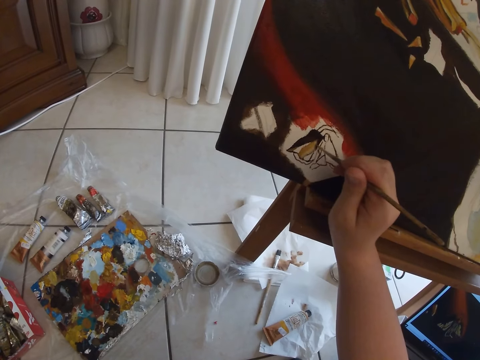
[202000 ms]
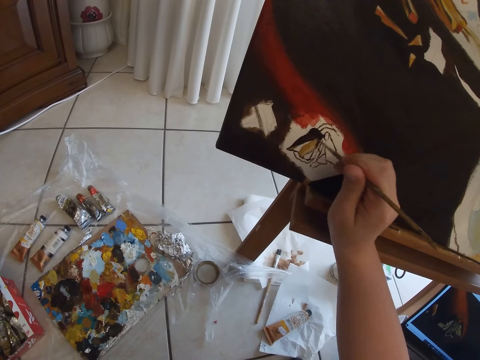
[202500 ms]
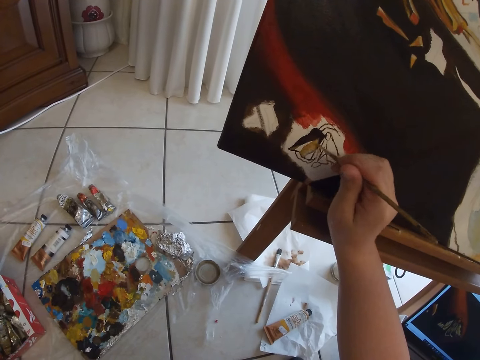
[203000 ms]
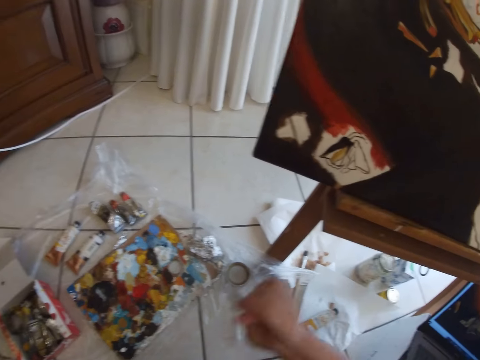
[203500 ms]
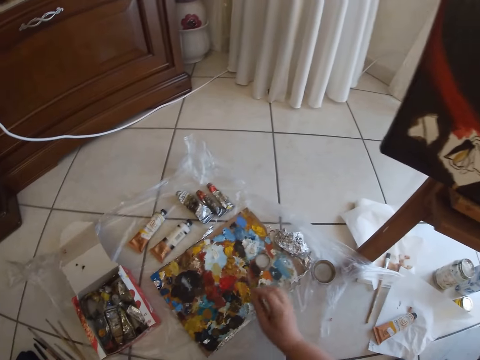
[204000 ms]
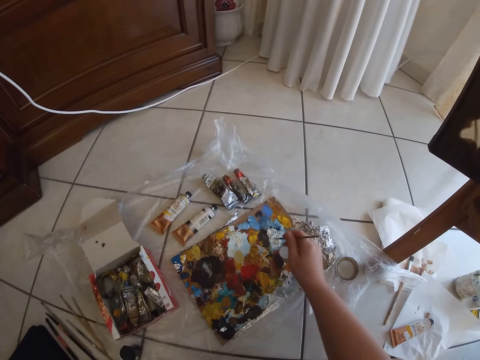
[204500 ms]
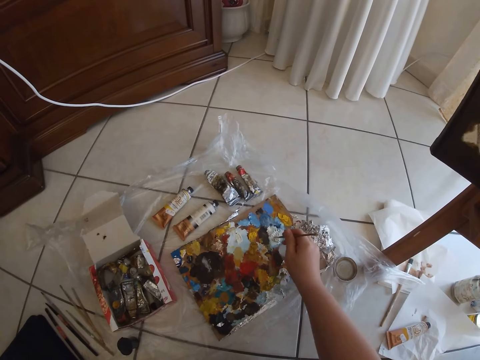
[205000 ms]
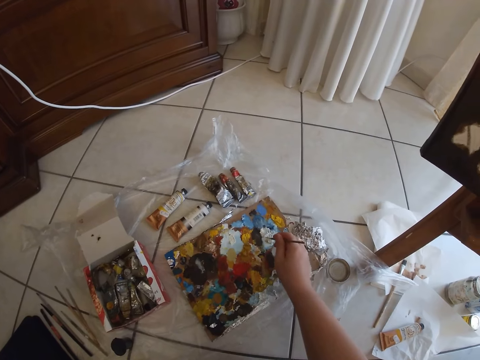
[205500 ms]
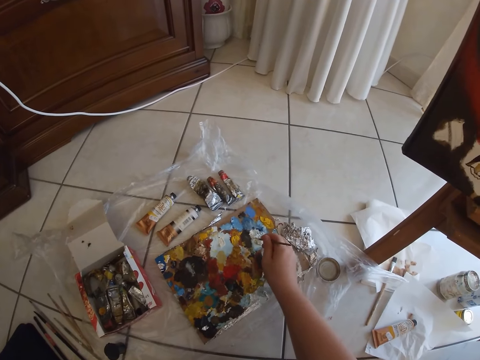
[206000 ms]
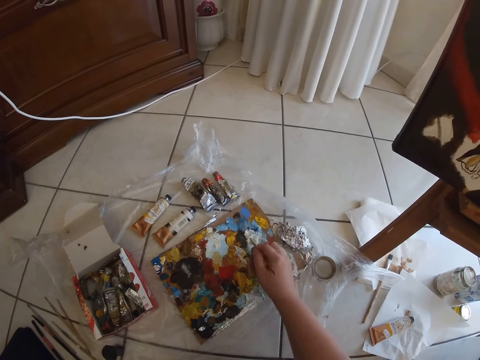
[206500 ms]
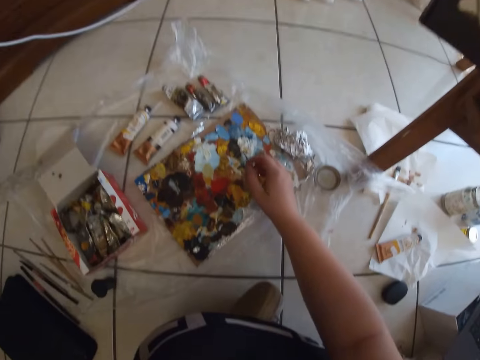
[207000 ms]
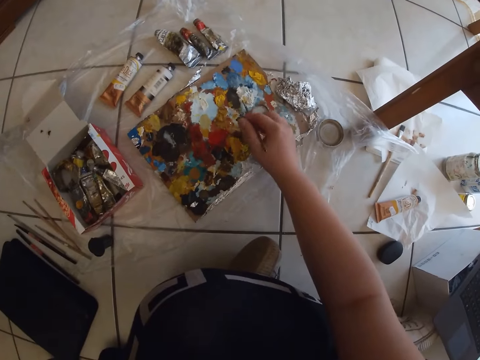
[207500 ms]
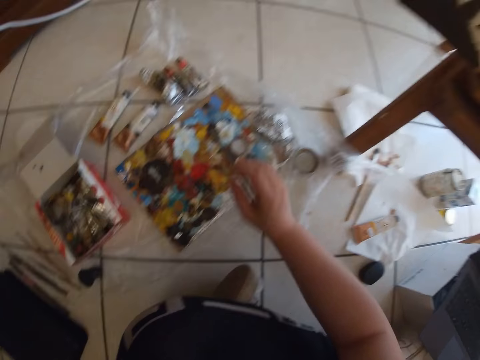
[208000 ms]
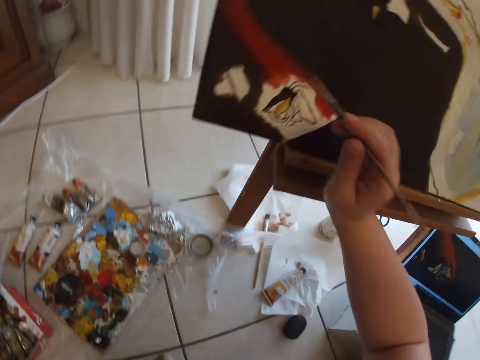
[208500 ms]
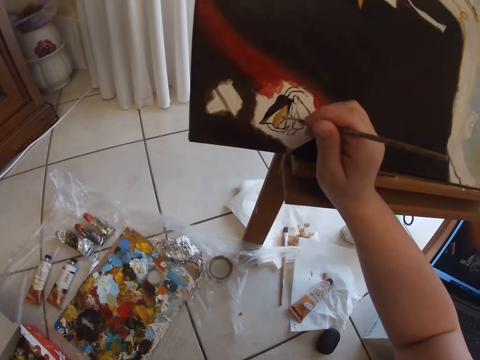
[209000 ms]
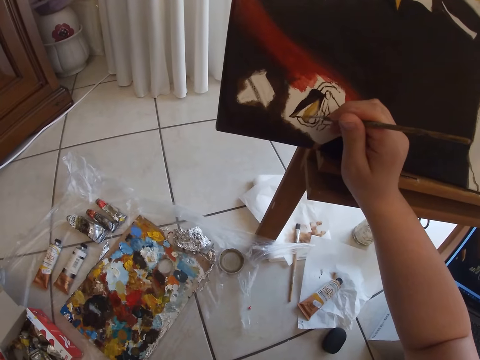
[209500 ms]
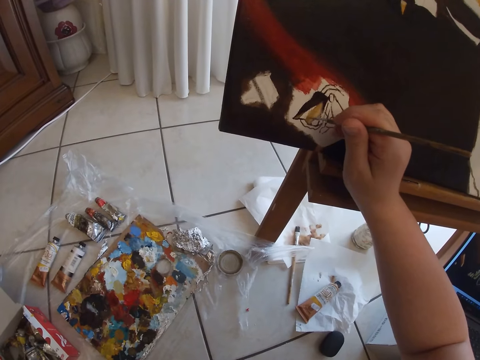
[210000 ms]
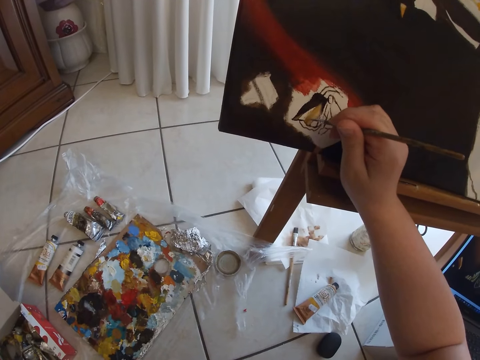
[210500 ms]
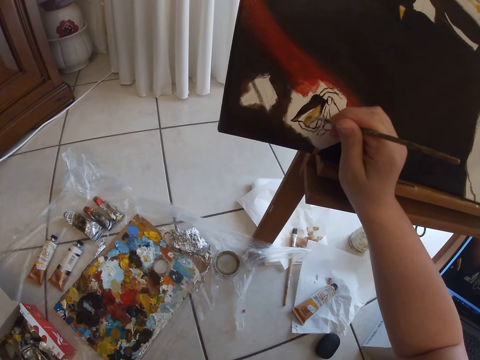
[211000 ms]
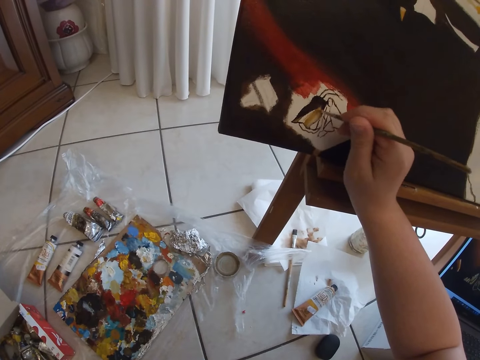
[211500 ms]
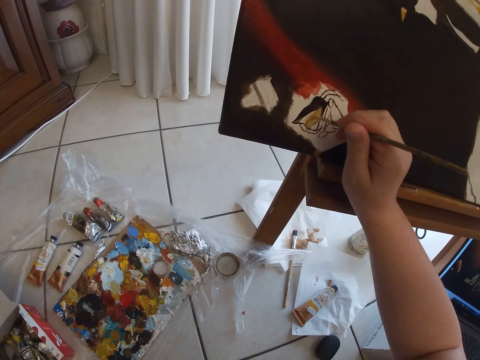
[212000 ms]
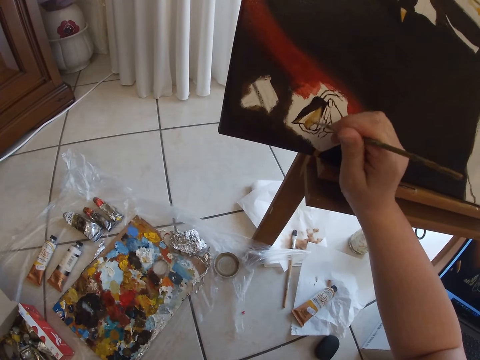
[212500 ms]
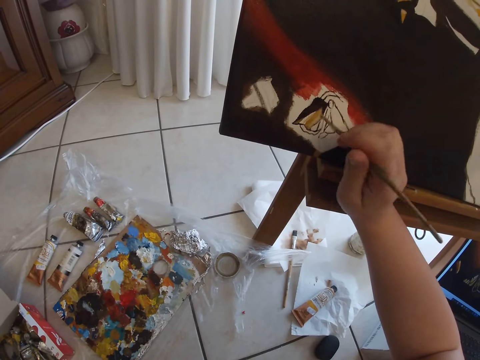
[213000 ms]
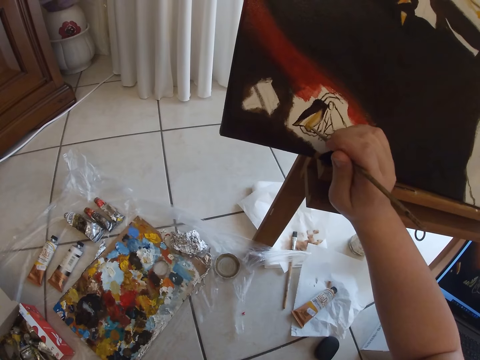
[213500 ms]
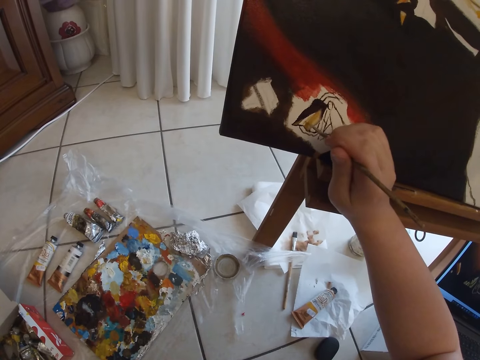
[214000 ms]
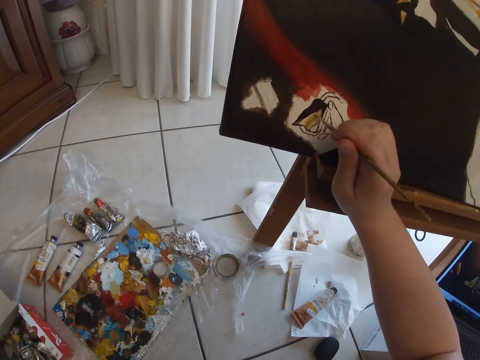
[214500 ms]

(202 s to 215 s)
The camera wearer dabs at some paint in the palette with the paintbrush in her right hand. She paints on the canvas with the paint brush in her right hand.

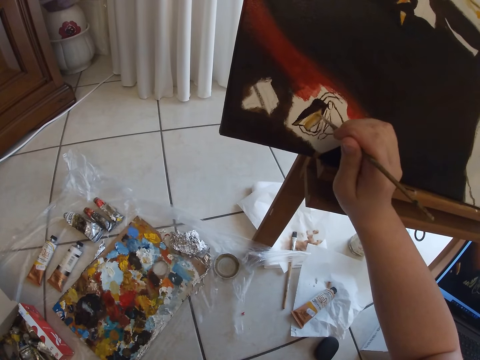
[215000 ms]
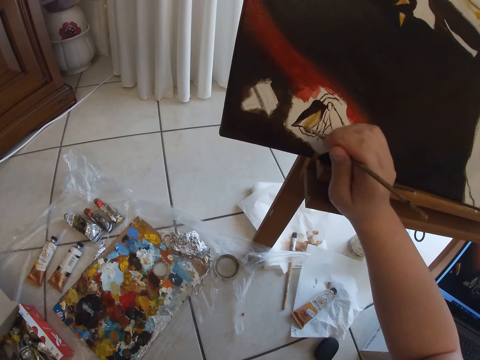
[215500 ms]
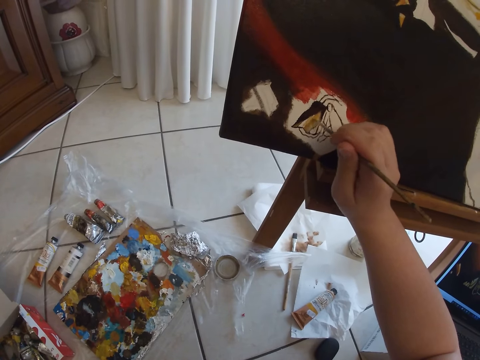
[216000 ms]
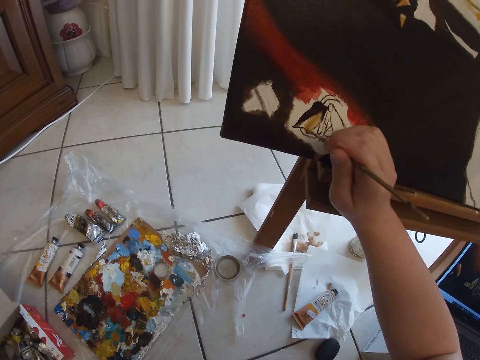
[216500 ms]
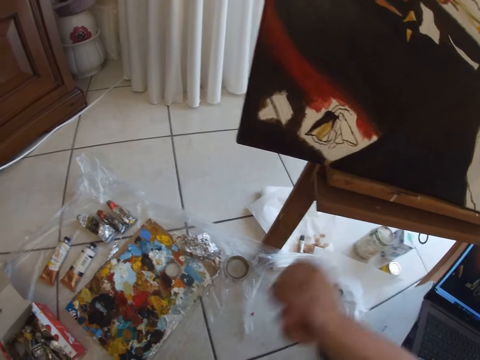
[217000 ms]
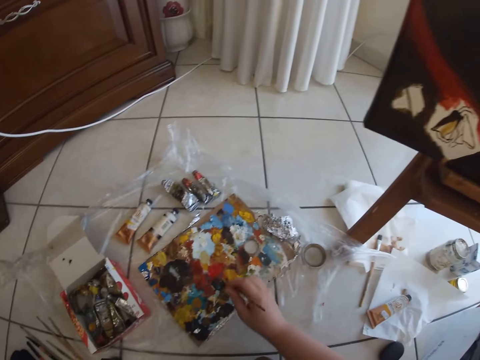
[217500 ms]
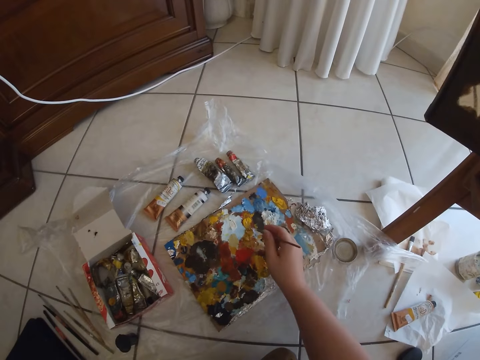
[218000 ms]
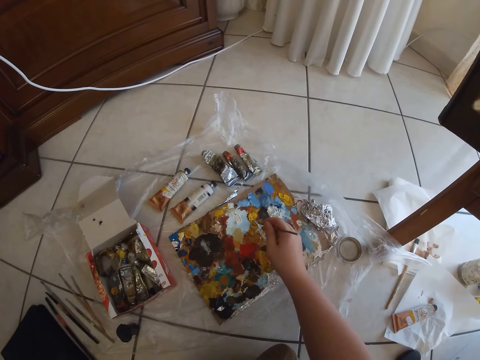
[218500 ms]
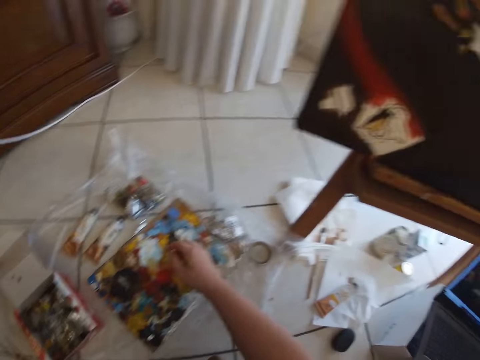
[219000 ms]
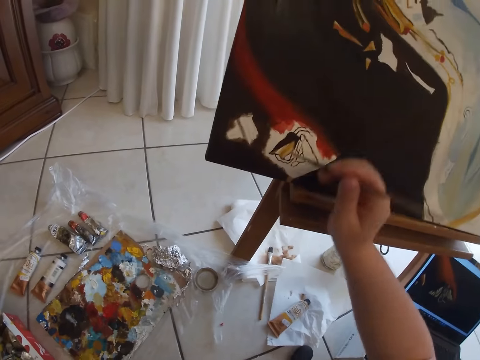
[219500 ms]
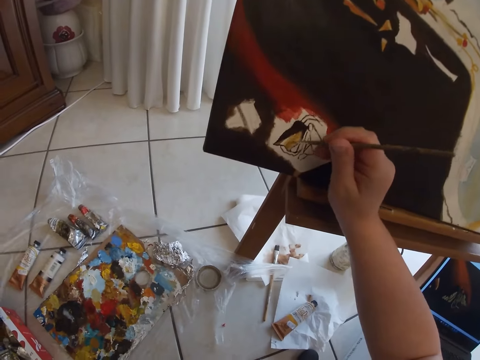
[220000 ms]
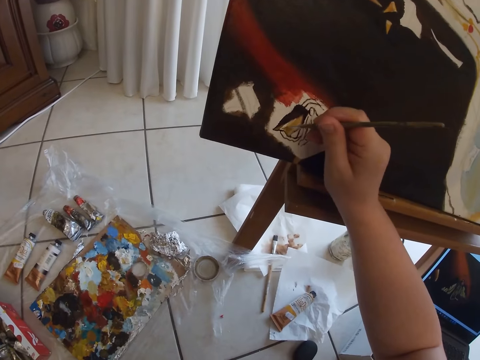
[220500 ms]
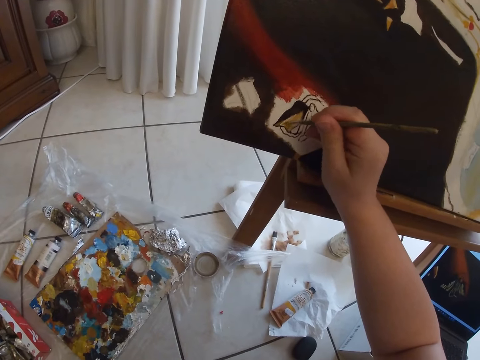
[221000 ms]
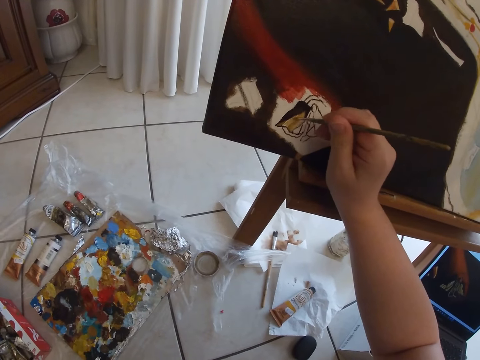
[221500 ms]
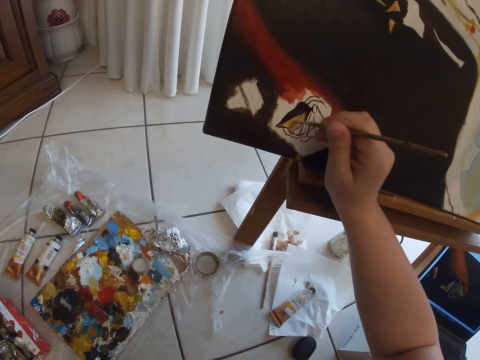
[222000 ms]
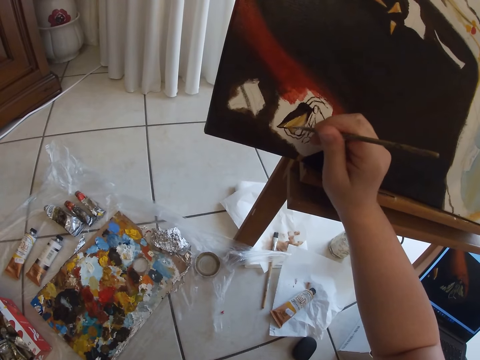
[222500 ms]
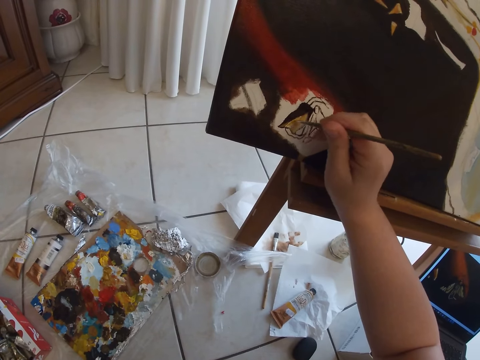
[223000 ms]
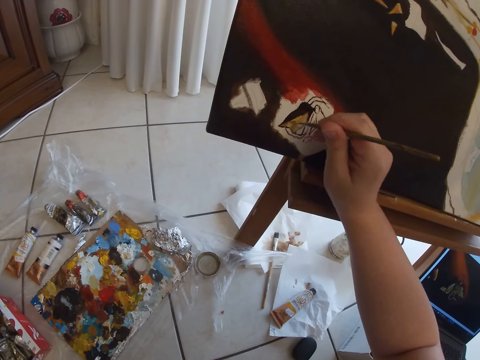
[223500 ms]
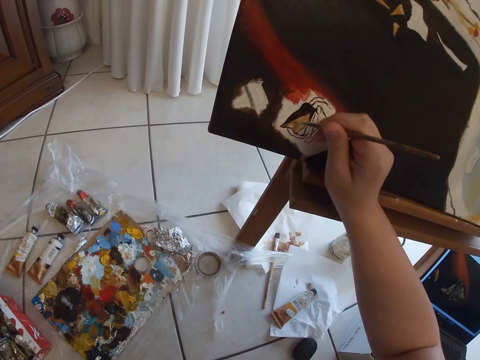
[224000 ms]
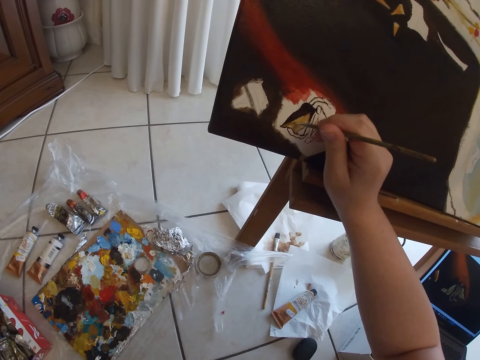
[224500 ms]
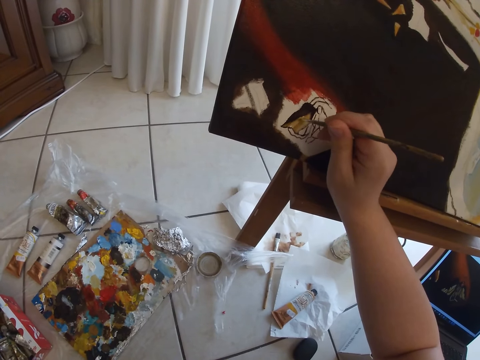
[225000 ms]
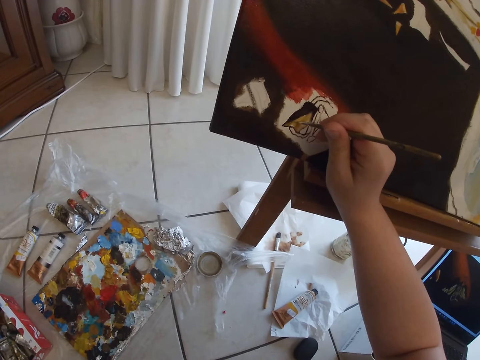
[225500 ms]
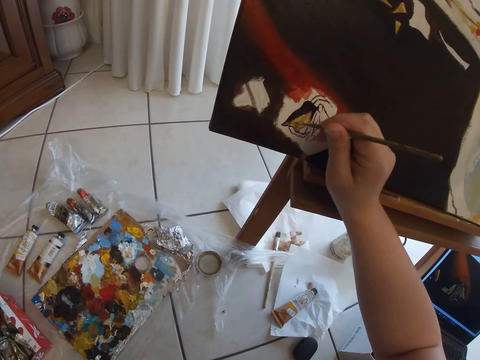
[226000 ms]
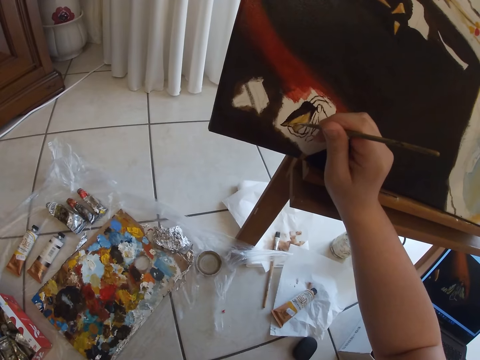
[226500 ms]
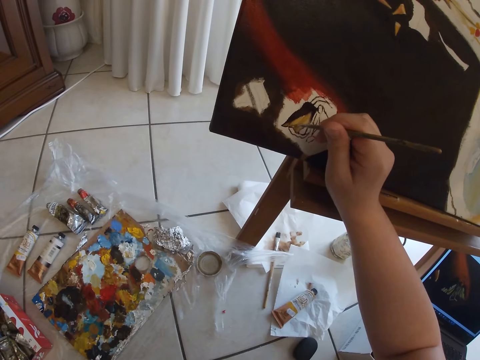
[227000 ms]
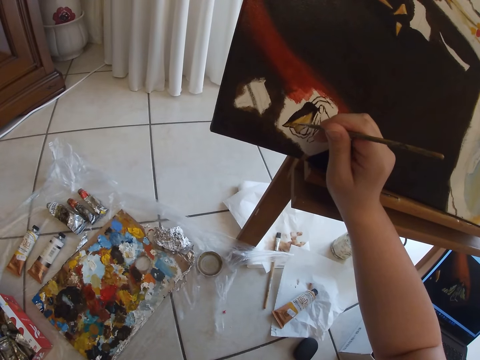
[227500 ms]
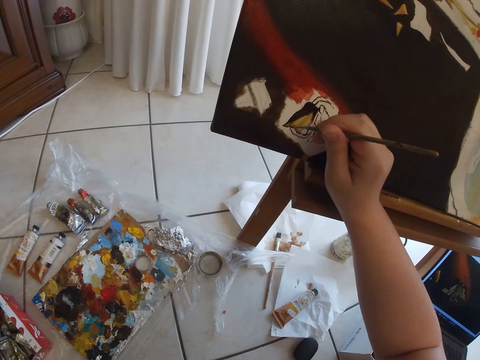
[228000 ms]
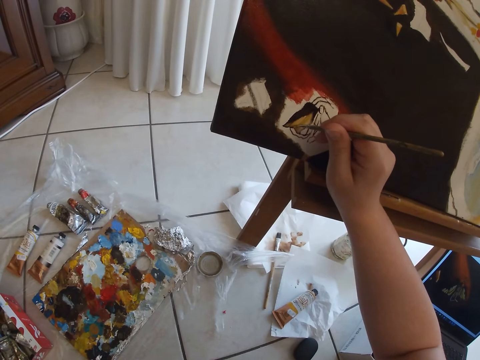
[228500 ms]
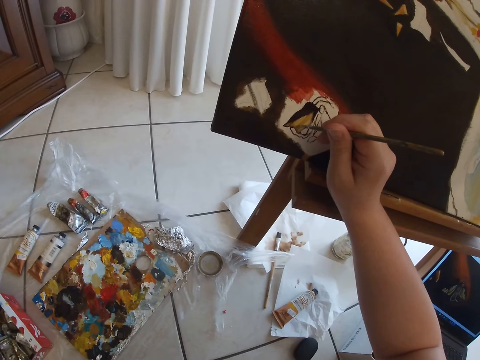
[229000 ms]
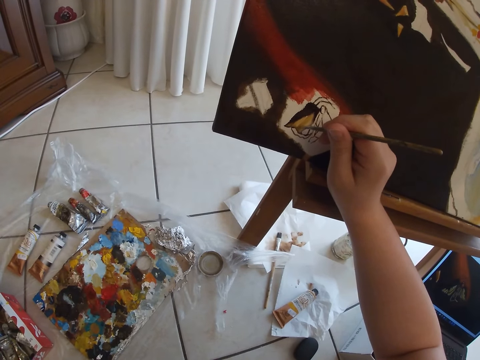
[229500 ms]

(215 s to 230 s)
The camera wearer dabs at some paint in the palette with the paintbrush in her right hand. She paints on the canvas with the paint brush in her right hand.
